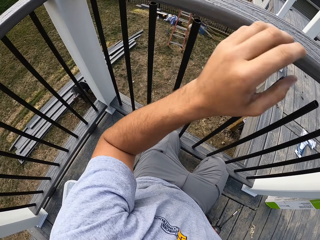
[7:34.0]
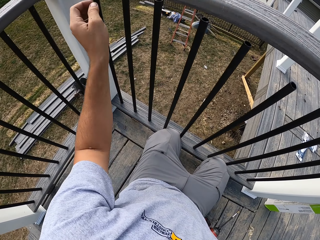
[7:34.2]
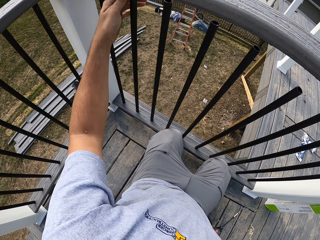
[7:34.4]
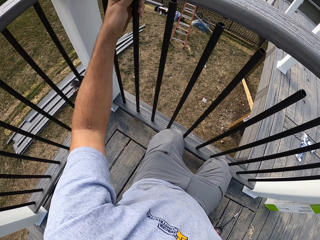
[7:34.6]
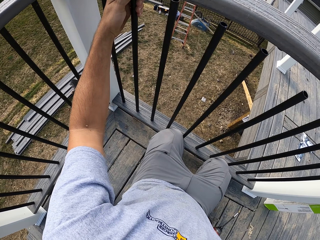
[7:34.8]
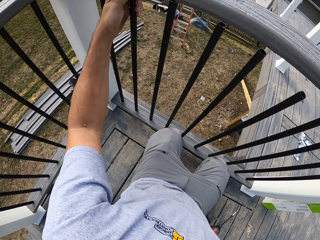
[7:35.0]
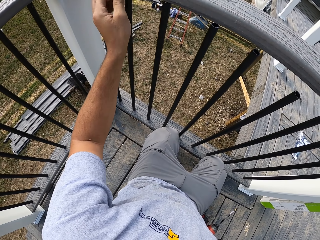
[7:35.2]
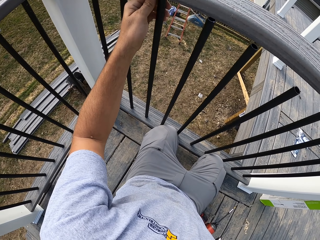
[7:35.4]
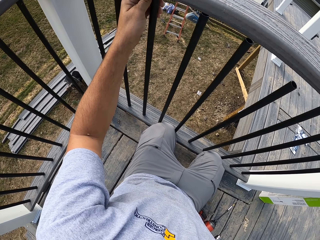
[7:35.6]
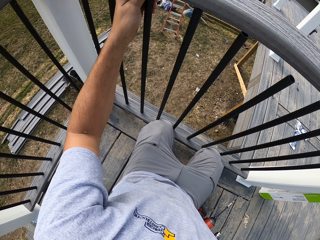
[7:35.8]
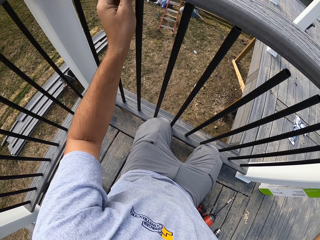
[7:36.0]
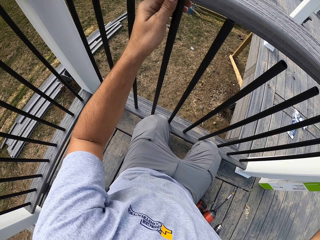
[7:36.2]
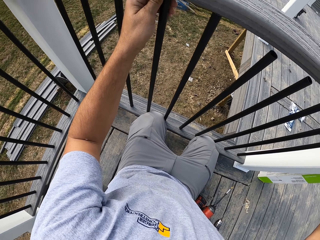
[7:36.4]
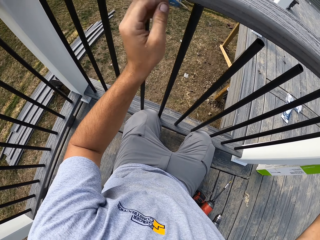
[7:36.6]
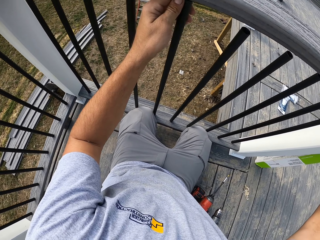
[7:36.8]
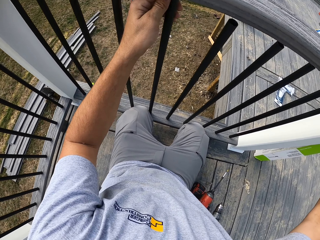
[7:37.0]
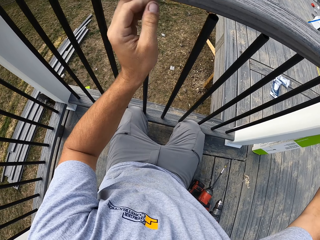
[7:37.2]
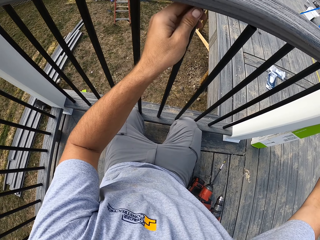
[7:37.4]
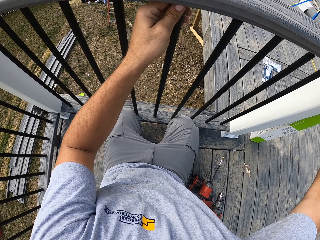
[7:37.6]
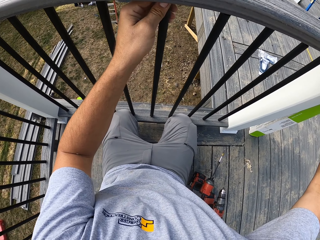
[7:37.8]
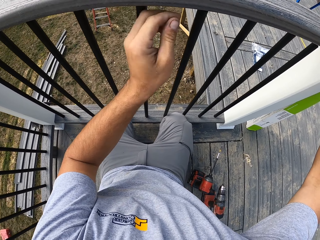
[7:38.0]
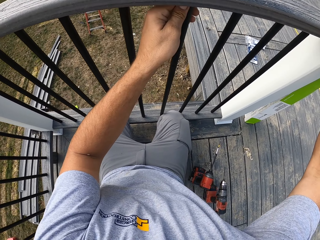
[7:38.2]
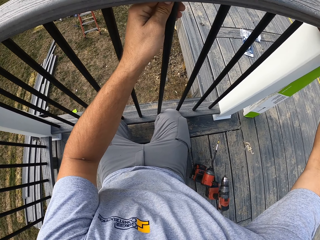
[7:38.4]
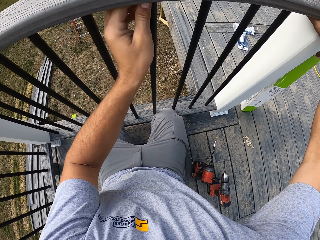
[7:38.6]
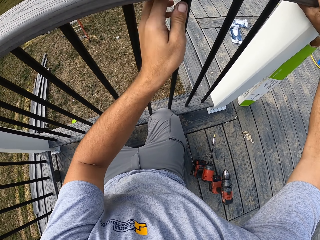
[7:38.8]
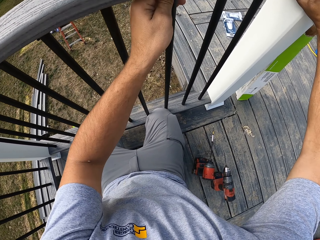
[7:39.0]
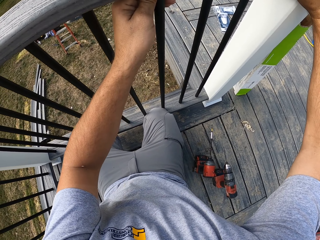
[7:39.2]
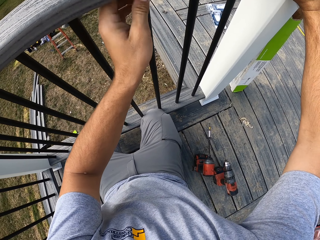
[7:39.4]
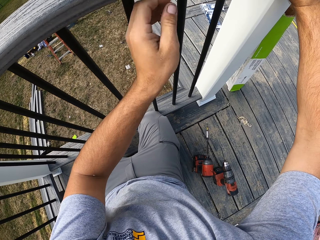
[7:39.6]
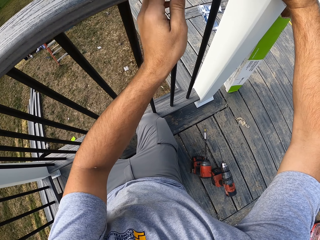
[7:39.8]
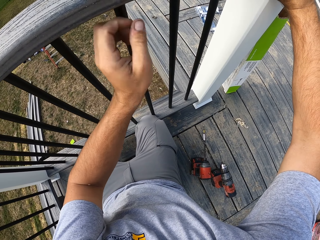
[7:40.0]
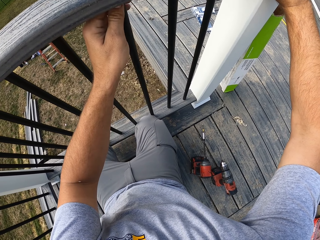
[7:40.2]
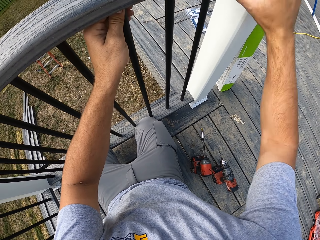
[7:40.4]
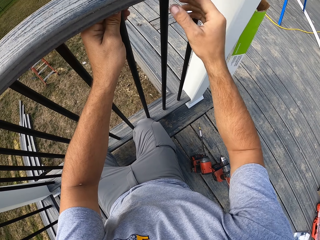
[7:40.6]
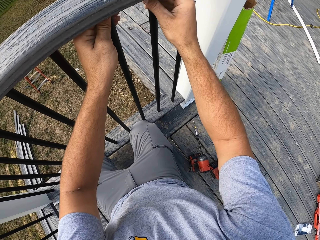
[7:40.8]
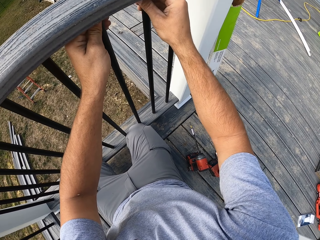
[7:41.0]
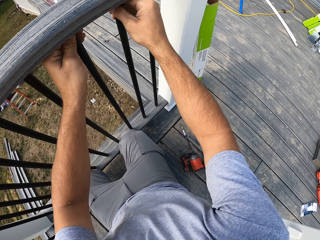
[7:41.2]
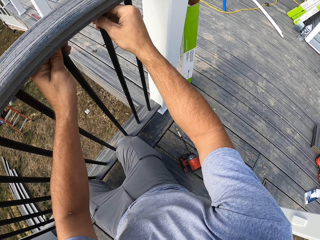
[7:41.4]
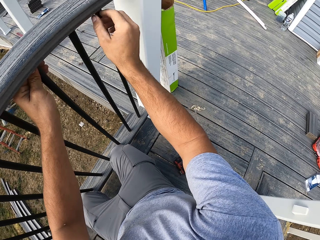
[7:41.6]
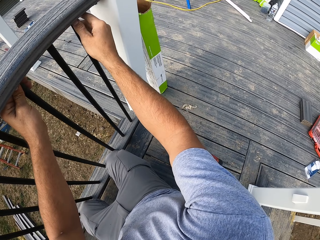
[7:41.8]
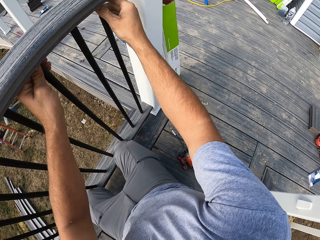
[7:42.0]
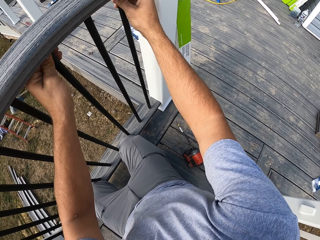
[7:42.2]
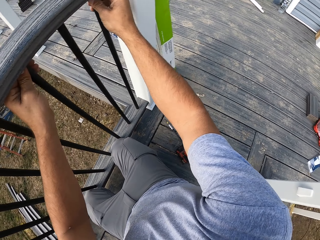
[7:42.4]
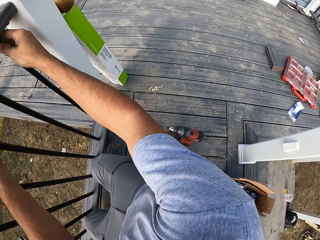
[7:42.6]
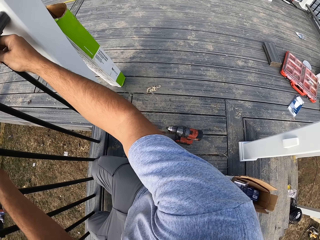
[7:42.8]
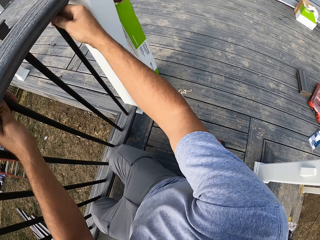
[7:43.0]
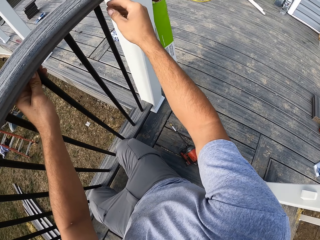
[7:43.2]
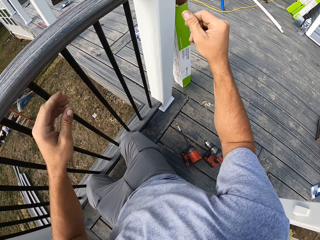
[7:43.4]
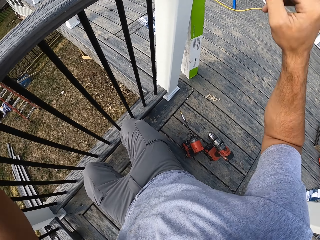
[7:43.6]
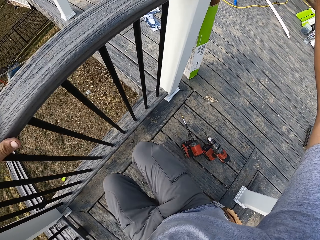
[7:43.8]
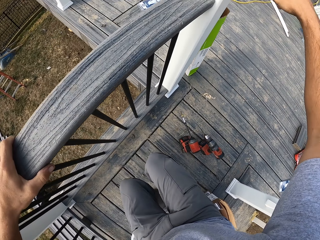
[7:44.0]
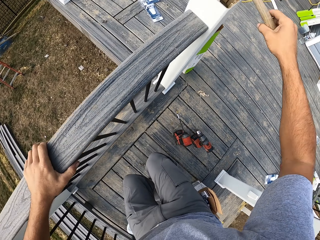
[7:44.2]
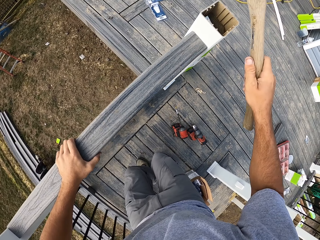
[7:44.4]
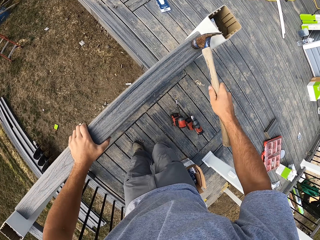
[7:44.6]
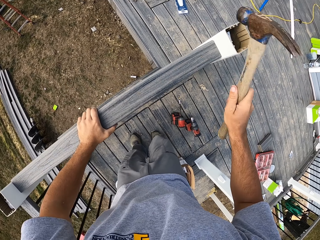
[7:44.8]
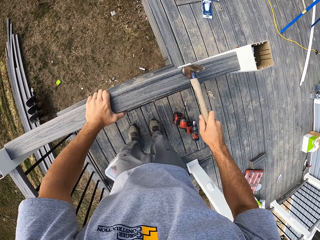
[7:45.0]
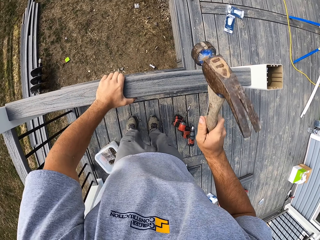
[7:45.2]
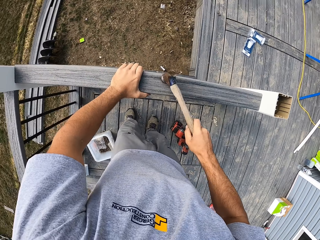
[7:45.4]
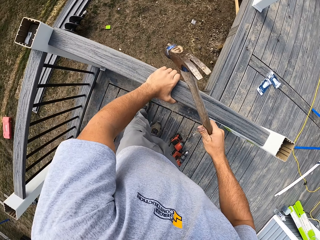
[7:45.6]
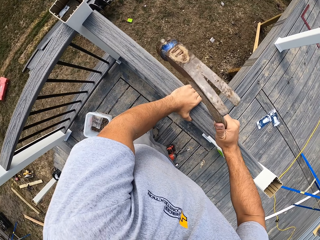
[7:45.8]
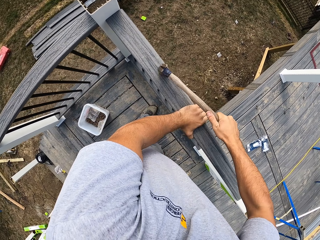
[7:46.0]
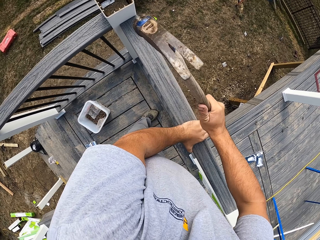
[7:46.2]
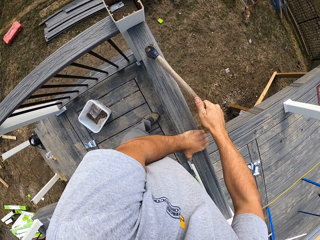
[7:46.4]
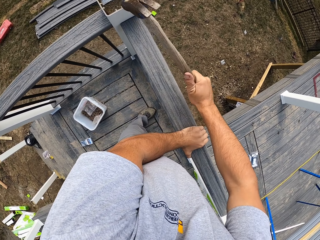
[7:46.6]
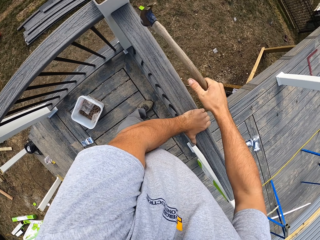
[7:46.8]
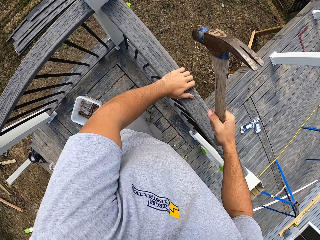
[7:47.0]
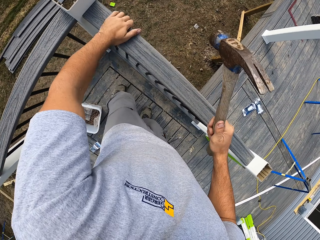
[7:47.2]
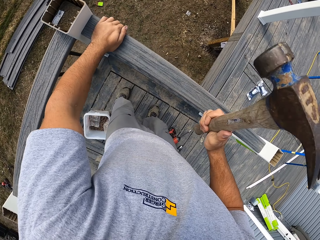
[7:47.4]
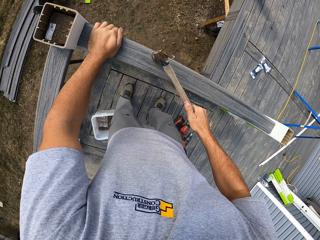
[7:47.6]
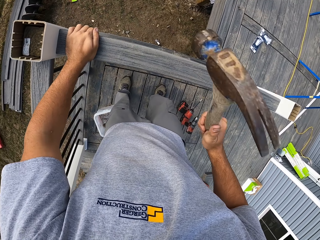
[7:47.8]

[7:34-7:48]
The camera wearer adjusts a piece of wood with a hammer. They pick the hammer. They hit the piece of wood with the hammer.

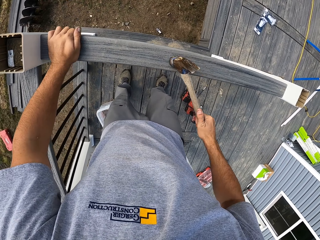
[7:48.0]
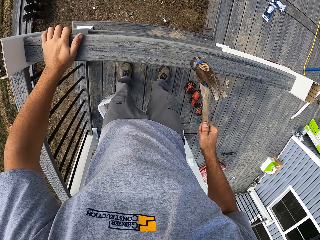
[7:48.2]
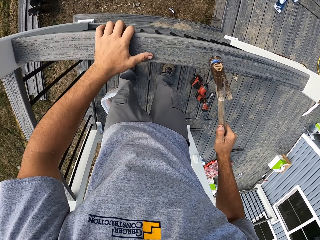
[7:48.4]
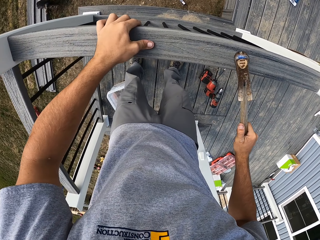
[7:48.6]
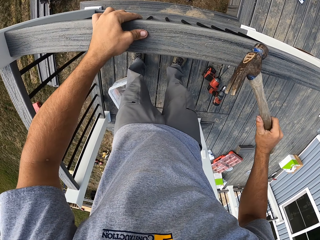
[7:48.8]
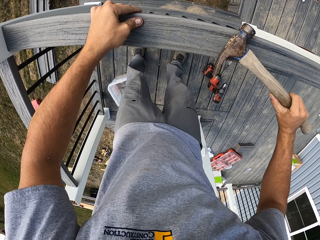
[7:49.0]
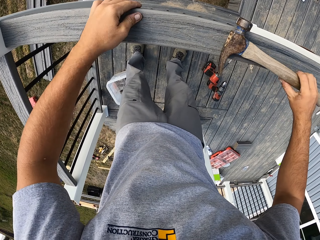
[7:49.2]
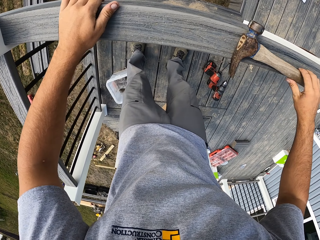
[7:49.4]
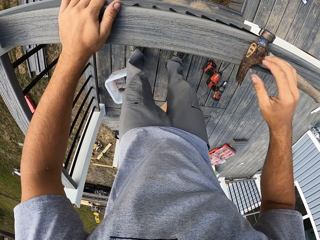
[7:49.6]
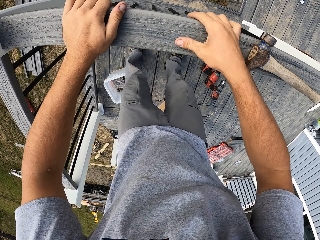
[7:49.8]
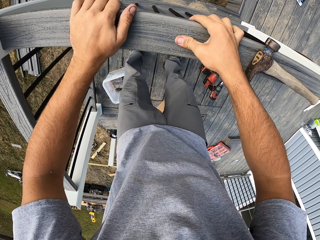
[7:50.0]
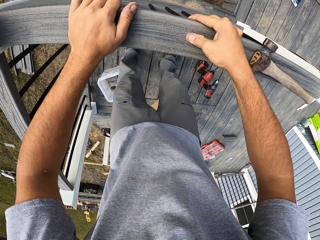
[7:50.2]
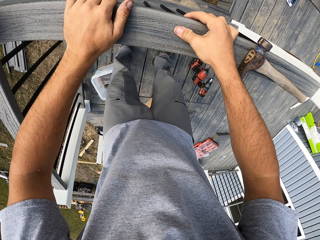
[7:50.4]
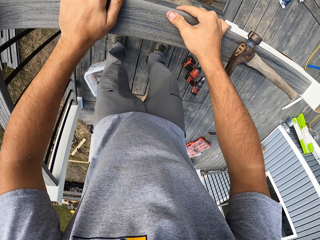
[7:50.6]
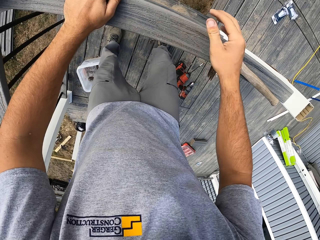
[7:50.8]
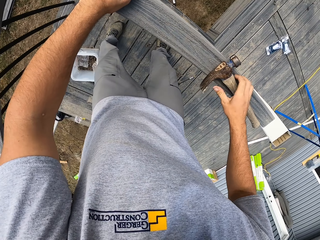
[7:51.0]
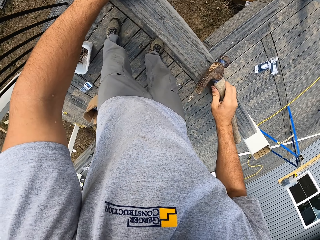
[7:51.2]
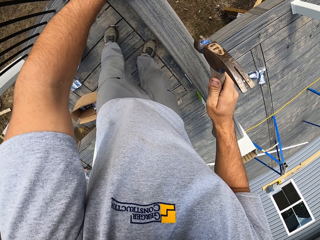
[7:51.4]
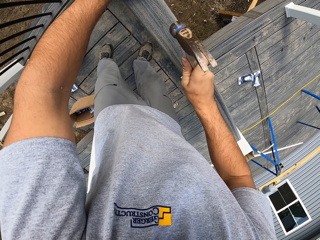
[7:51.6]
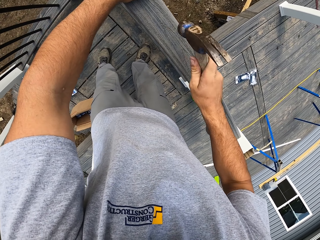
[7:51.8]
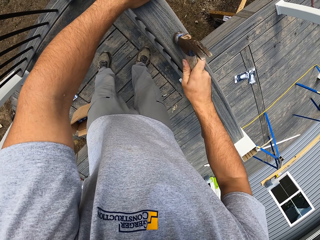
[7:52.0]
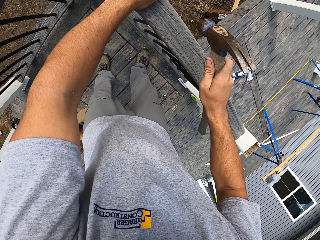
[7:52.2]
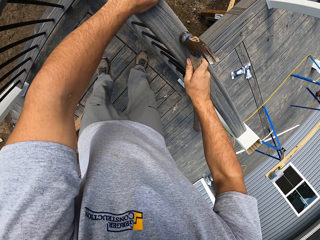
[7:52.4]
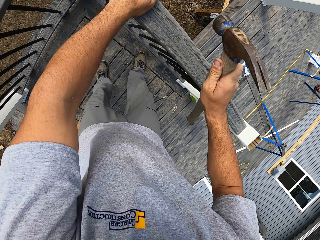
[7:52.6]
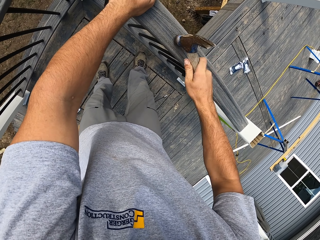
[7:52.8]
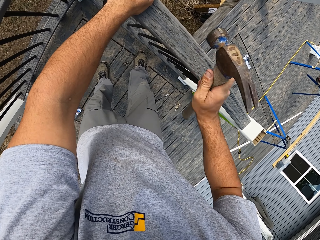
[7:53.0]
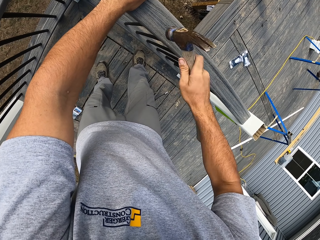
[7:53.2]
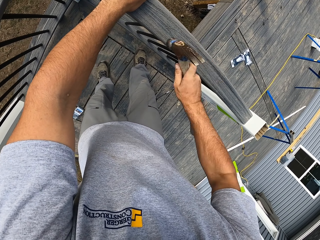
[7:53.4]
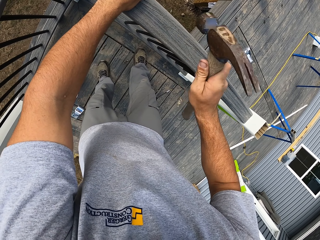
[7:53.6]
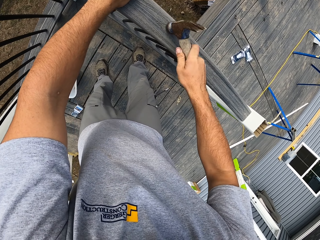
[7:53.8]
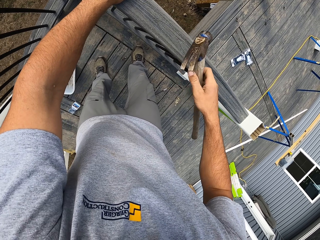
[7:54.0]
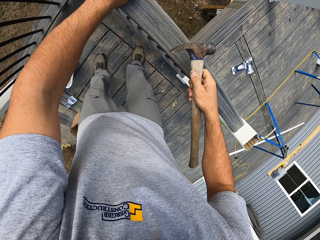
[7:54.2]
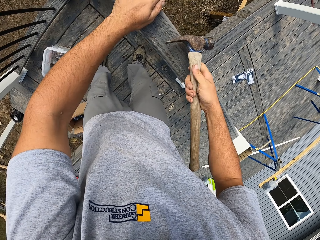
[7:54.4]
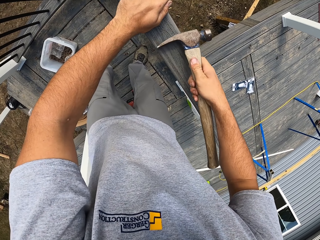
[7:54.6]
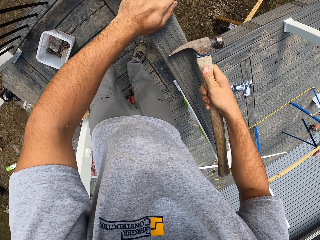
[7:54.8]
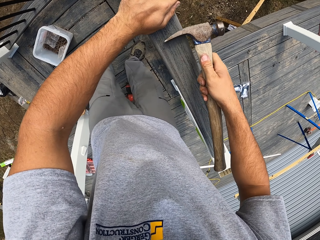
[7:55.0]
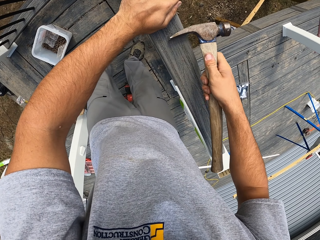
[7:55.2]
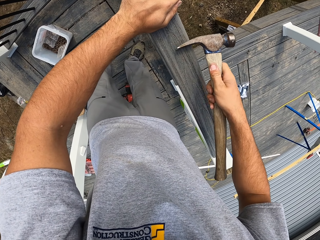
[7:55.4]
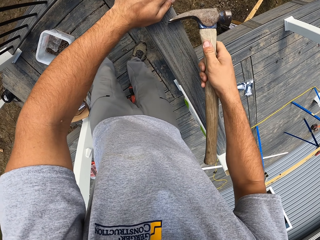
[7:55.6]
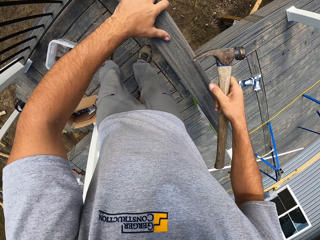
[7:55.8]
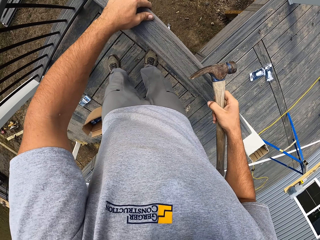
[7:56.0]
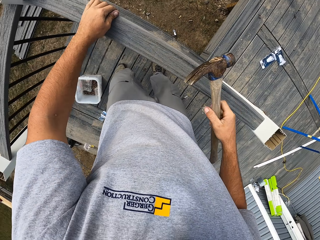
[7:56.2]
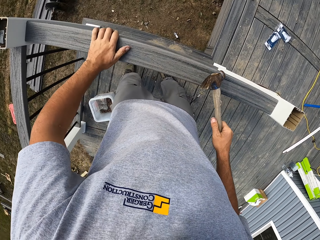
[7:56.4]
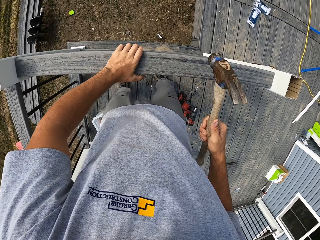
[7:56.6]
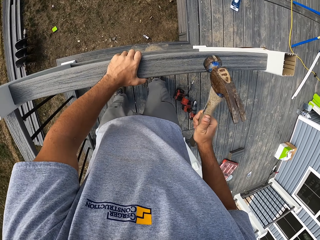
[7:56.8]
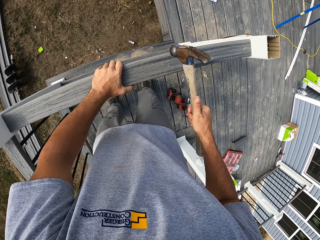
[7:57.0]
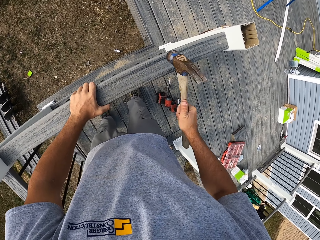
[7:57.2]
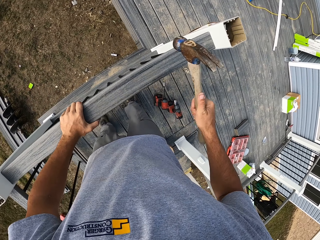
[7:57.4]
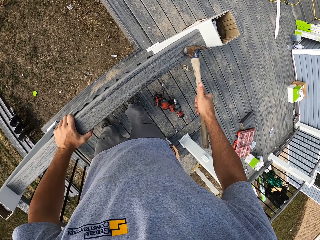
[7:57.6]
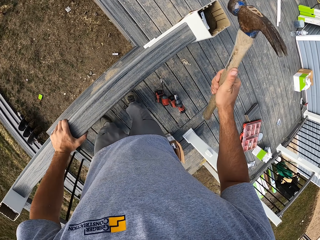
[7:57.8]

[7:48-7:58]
The camera wearer places the hammer on a piece of wood frame. They adjust the piece of frame with the right hand. They pick the hammer from the piece of wood frame with the right hand. They adjust the piece of wood with the hammer.
